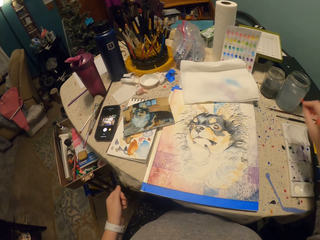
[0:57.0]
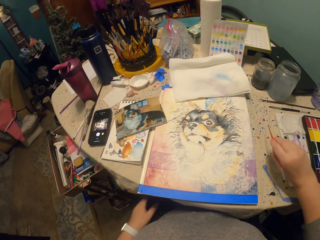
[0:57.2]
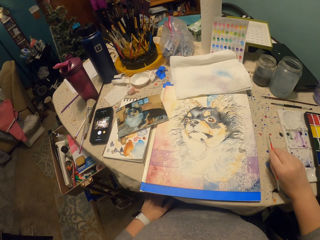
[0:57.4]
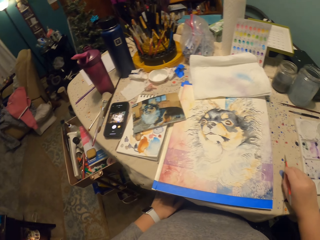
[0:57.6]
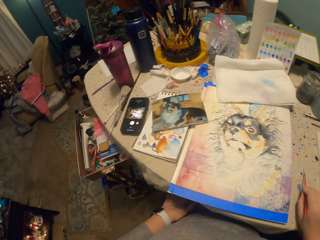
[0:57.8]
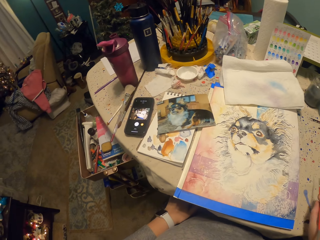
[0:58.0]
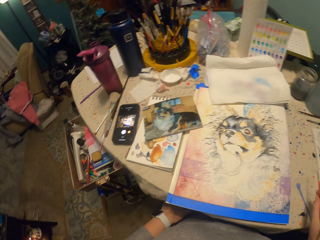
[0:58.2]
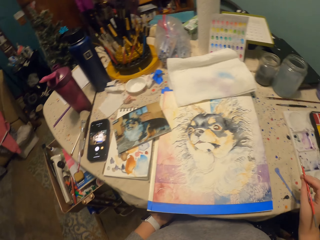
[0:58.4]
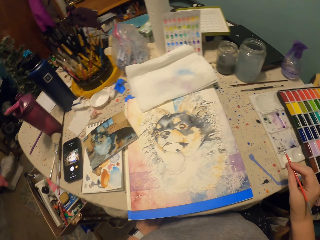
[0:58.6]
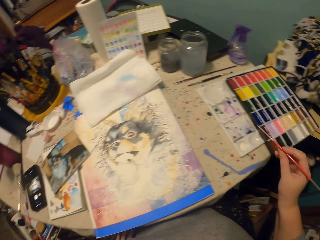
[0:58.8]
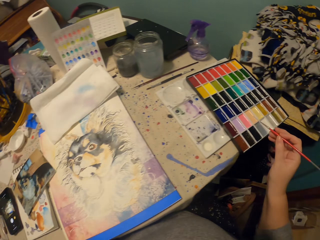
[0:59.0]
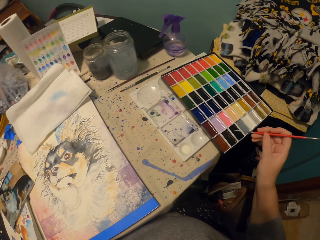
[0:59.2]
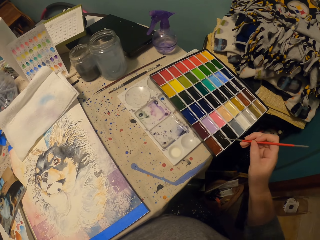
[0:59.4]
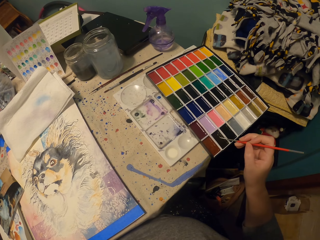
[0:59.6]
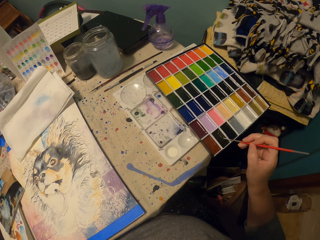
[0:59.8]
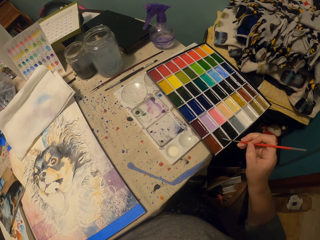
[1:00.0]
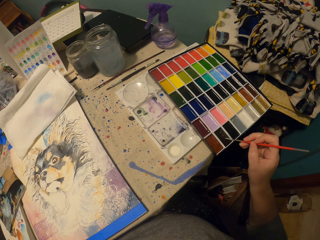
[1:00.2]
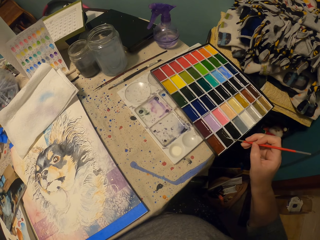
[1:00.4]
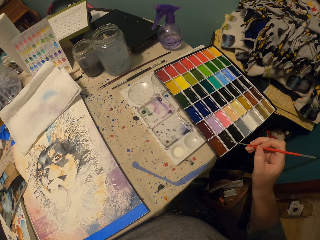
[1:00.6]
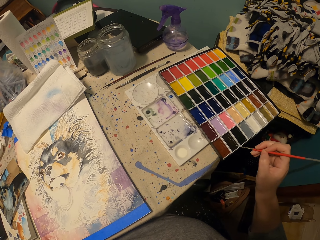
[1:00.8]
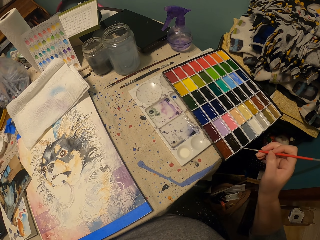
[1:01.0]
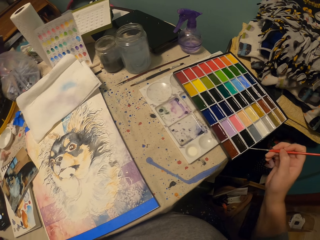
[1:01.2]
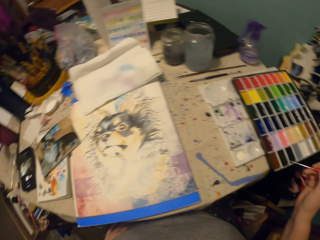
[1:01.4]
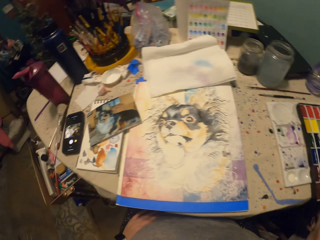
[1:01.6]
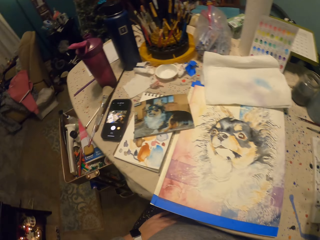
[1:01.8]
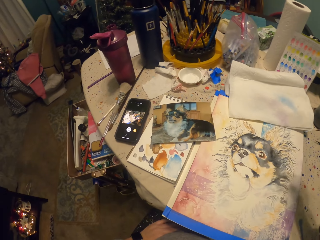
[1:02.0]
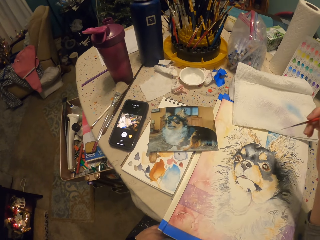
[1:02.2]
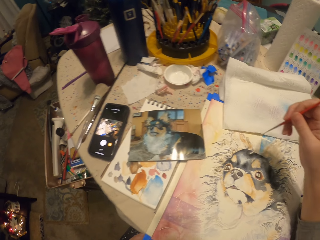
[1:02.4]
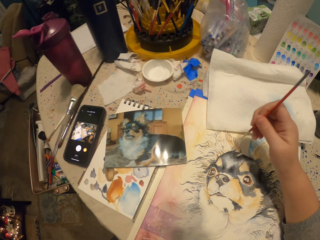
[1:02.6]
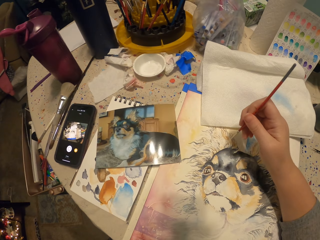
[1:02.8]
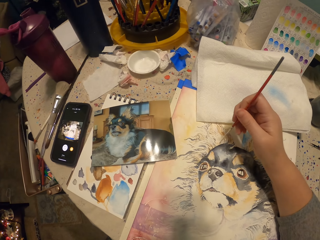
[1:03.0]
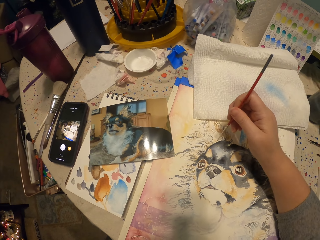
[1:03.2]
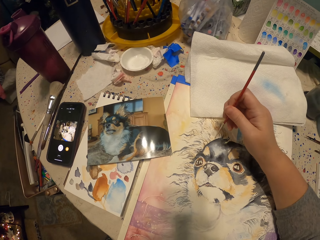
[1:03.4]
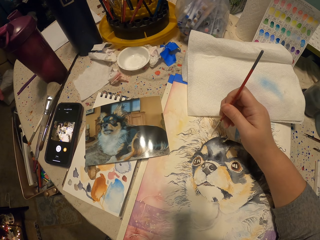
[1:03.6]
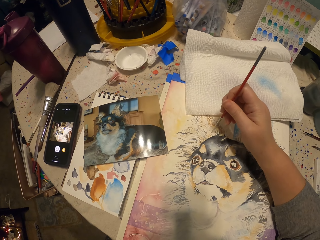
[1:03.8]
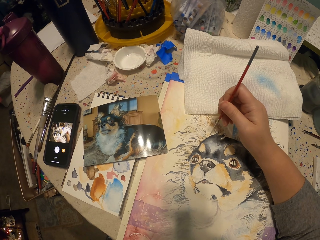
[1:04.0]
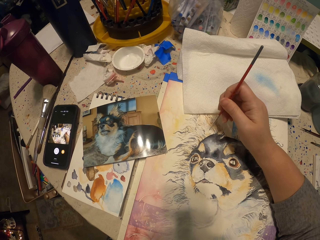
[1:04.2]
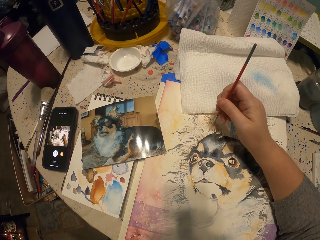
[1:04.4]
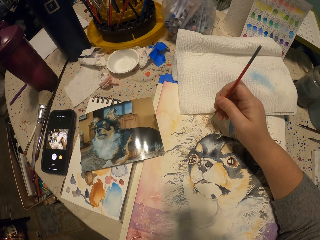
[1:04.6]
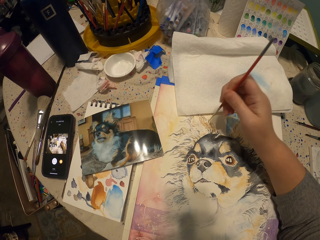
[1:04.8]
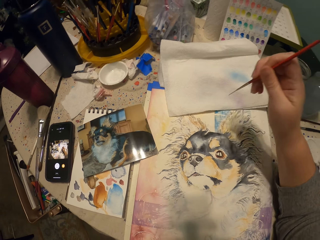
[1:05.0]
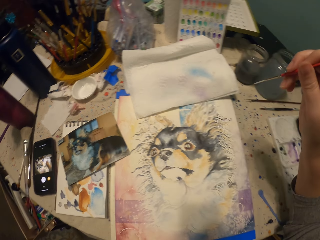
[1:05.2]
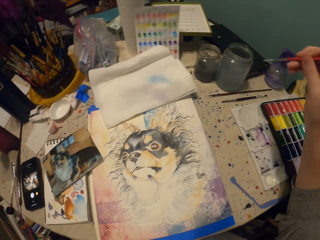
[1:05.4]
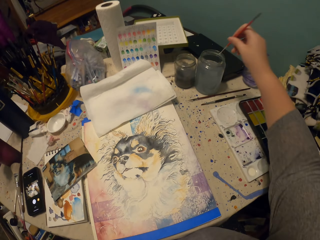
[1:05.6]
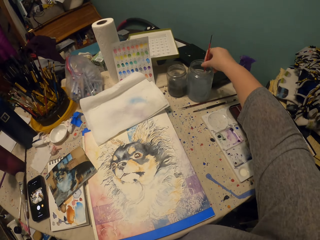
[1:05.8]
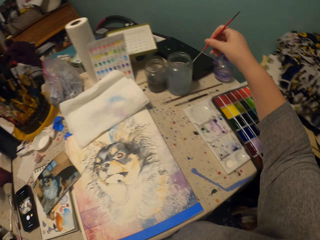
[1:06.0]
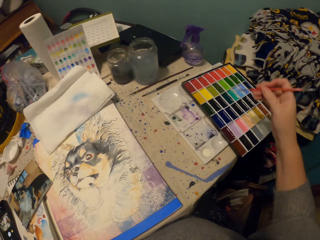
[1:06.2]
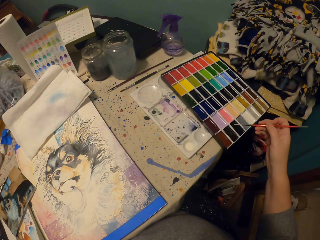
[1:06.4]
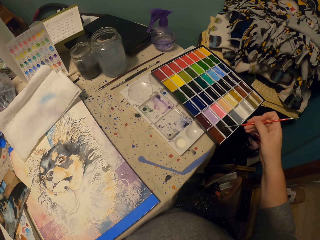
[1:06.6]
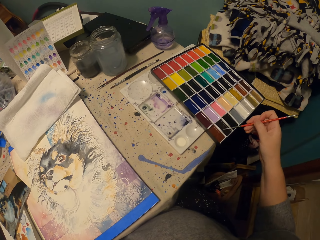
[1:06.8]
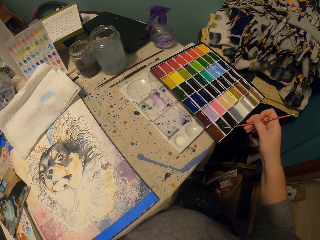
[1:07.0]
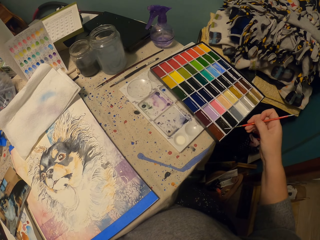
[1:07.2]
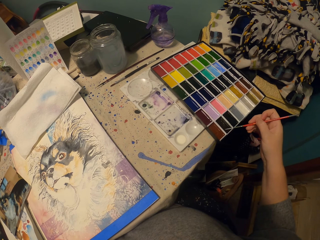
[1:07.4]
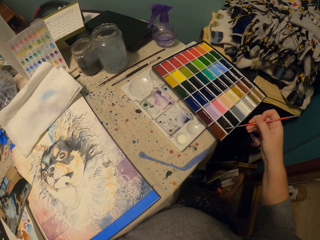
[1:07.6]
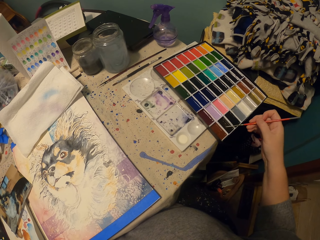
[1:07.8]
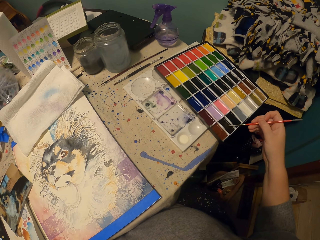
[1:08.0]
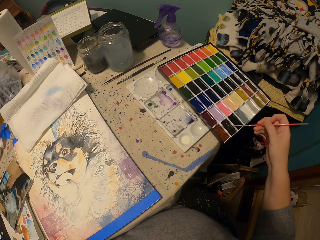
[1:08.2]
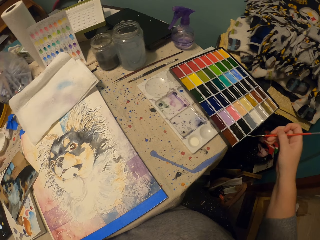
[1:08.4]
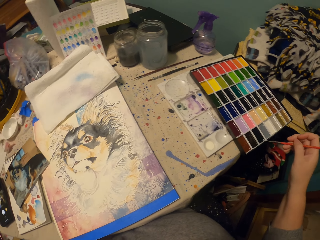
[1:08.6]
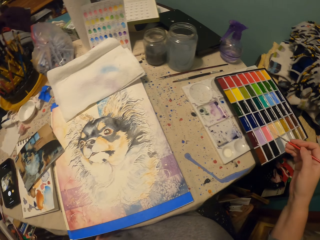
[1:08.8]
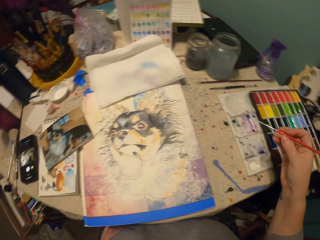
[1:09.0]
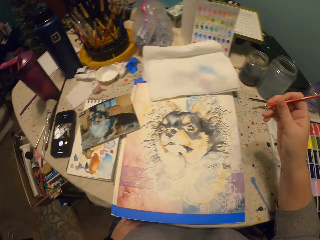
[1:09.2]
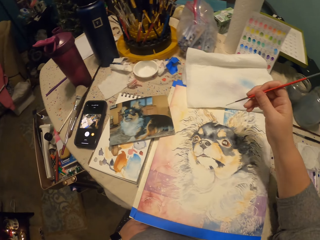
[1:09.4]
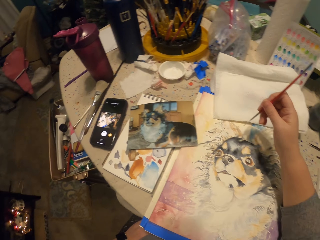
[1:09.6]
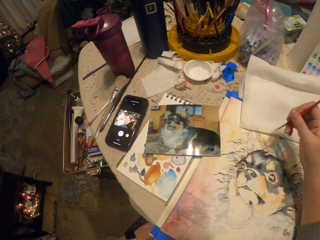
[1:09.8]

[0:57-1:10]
The camera wearer dips the brush in the plastic tin on the table. They turn around. They dip the paint brush in a paint box on the table. They draw a picture on the piece of paper on the table. They dip the brush in the plastic tin or glass on the table. They dip the paint brush in the paint box.

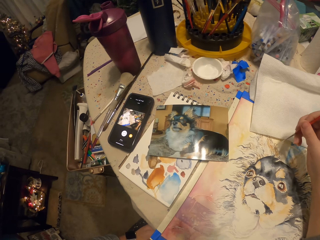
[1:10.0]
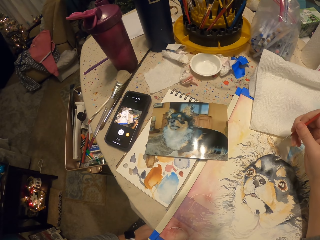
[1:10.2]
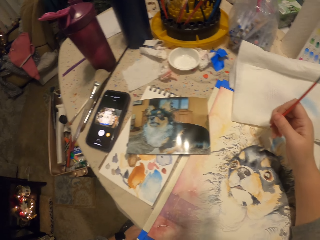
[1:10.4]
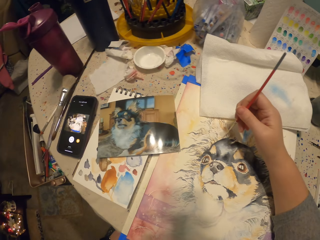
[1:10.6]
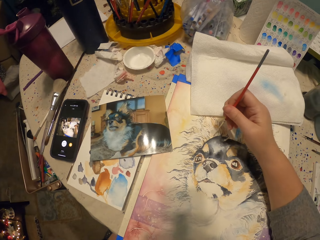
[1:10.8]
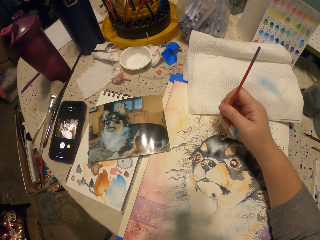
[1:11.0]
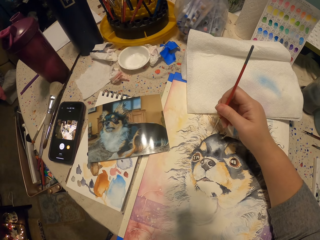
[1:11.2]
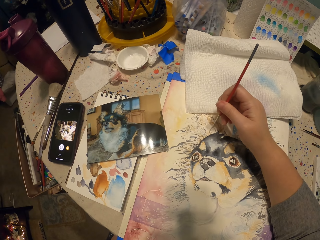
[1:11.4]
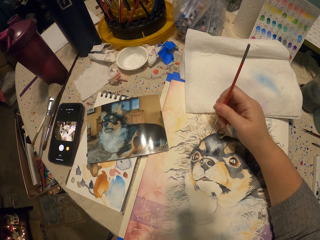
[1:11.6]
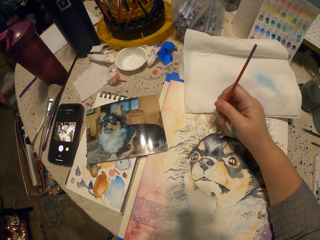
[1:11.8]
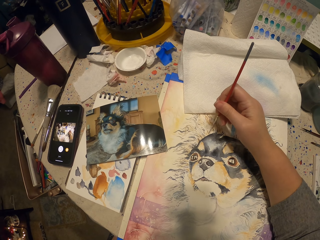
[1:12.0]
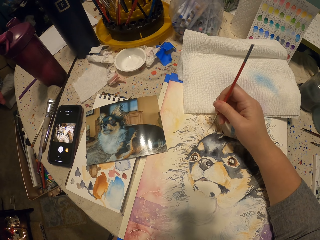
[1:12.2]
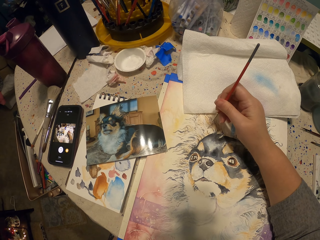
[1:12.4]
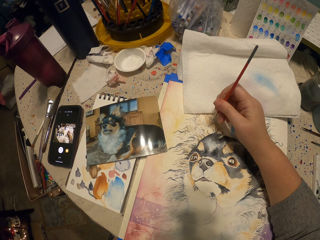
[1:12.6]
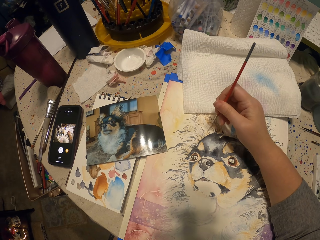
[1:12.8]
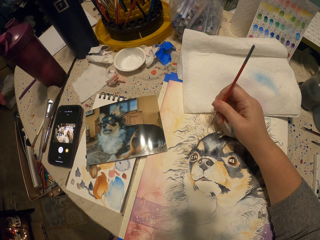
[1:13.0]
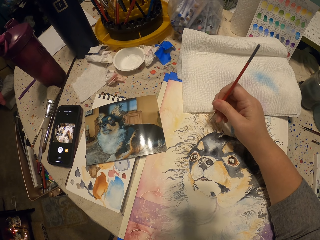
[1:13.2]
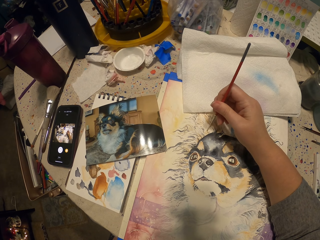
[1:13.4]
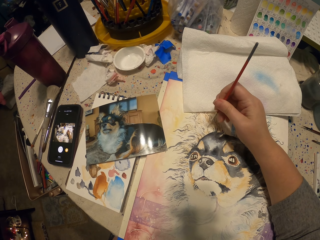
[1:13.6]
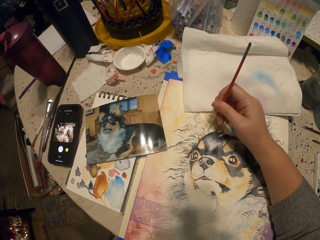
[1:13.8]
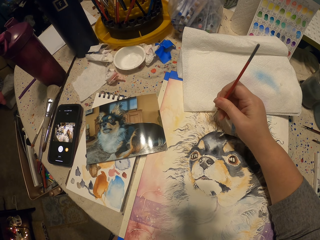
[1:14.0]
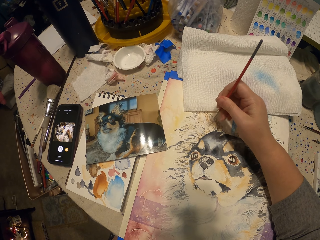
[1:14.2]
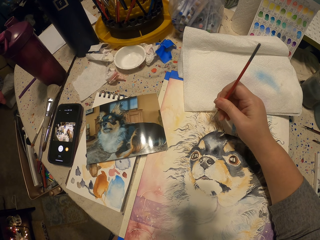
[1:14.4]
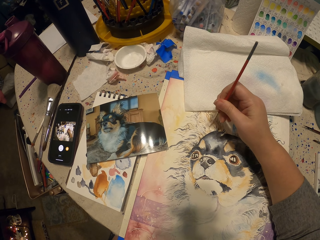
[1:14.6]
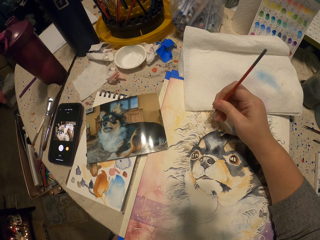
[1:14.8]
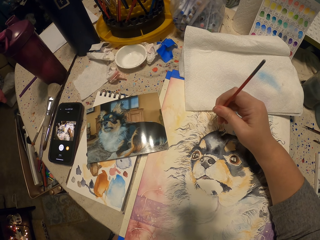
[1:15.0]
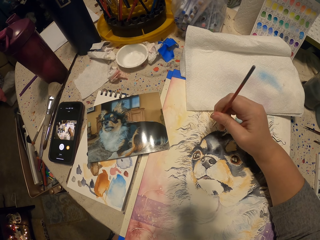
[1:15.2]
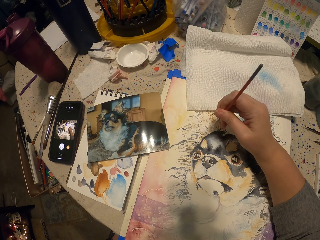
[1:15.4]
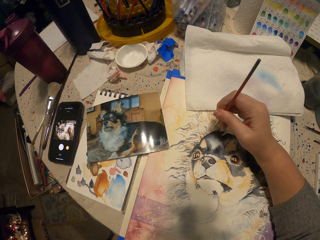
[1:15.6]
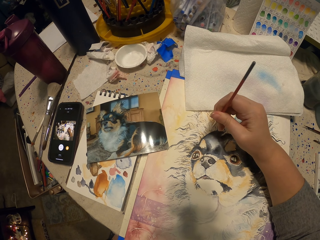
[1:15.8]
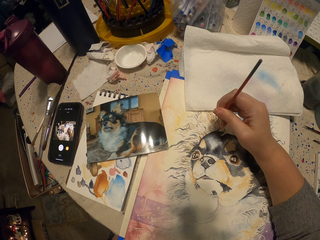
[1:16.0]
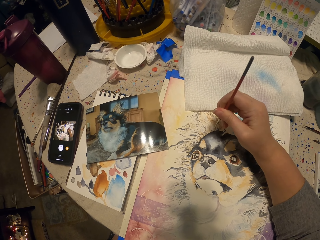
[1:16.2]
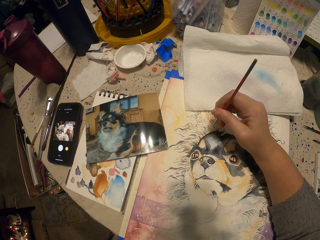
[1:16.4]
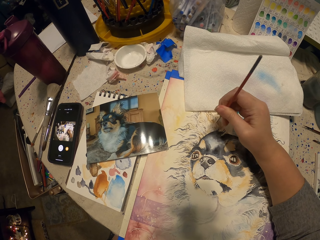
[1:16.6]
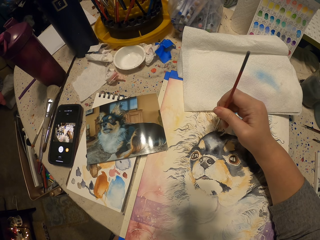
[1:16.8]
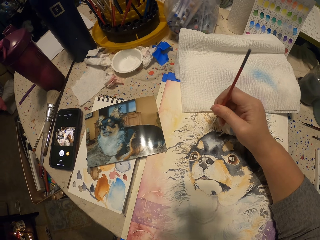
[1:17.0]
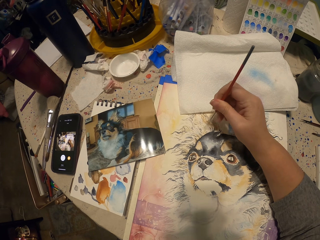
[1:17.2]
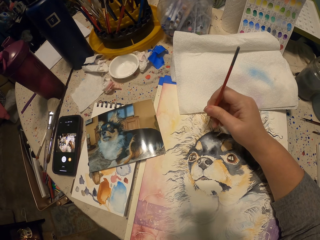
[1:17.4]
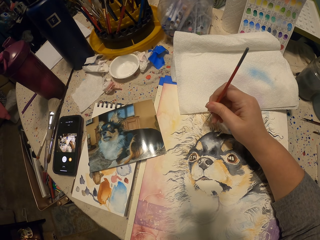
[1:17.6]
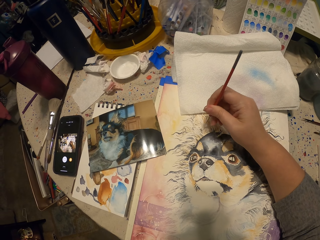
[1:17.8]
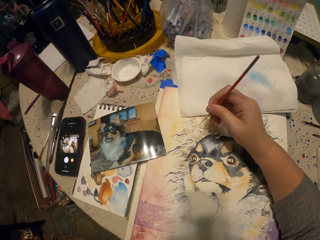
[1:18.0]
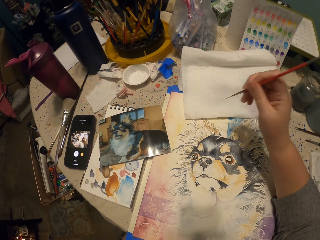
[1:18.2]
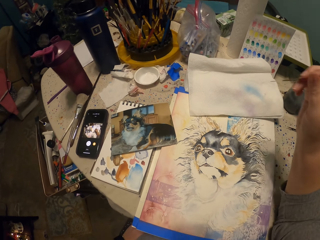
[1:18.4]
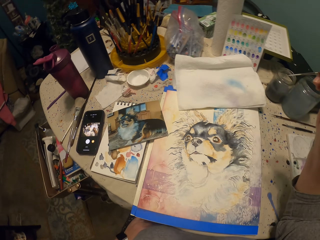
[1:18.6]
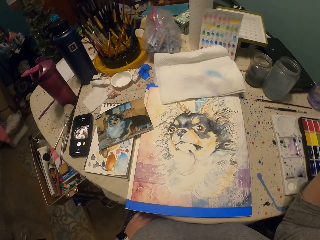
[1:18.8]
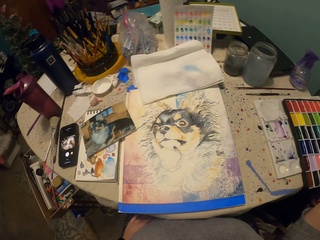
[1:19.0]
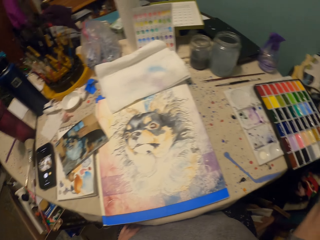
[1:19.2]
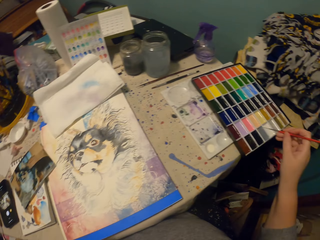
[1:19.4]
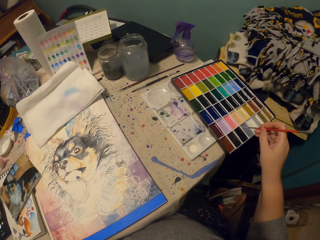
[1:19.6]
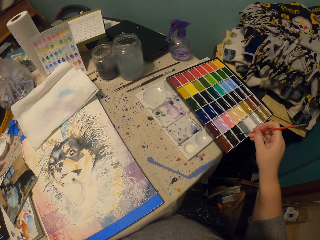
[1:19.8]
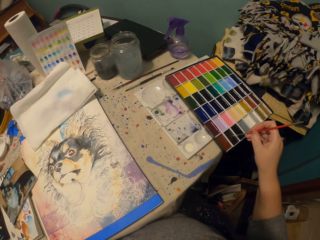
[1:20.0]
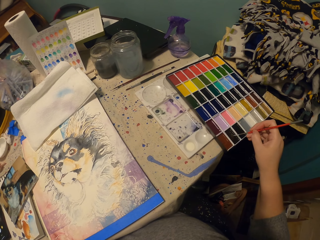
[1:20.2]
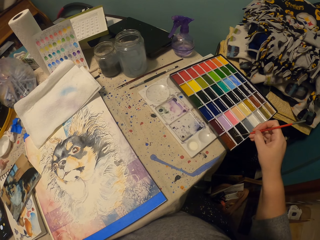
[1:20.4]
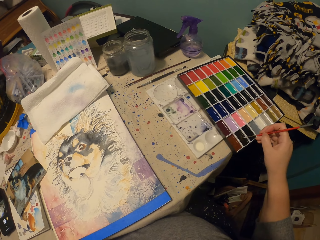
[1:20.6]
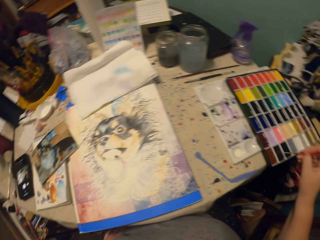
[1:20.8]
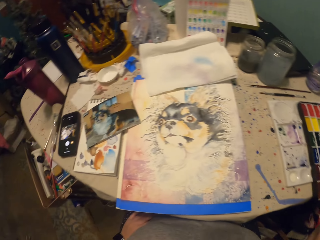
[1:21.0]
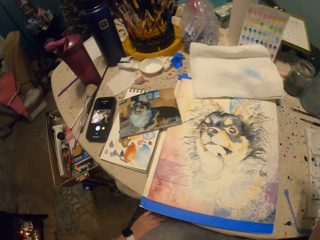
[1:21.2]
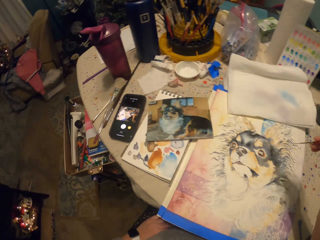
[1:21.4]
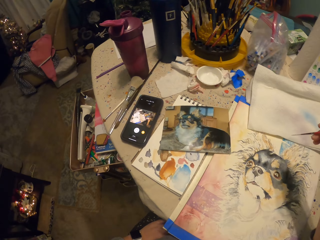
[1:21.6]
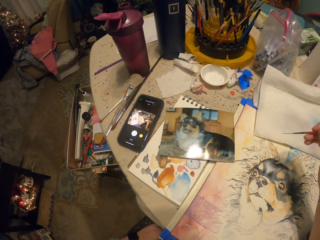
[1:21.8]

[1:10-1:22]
The camera wearer draws a picture on the piece of paper on the table. They lift up a paint brush. They dip the paint brush in a paint box on the table.
